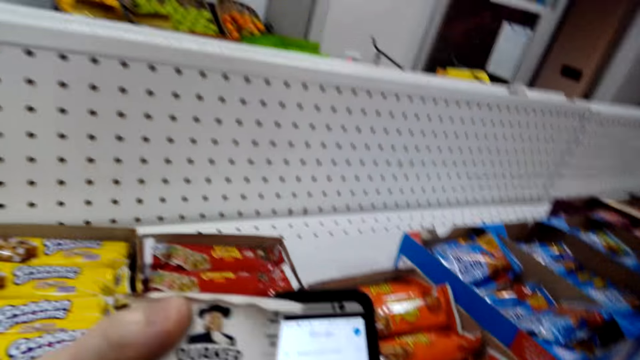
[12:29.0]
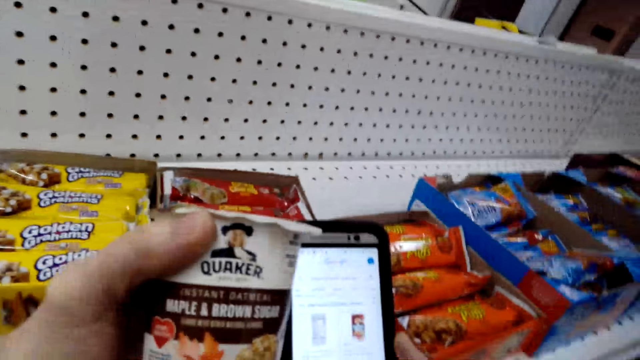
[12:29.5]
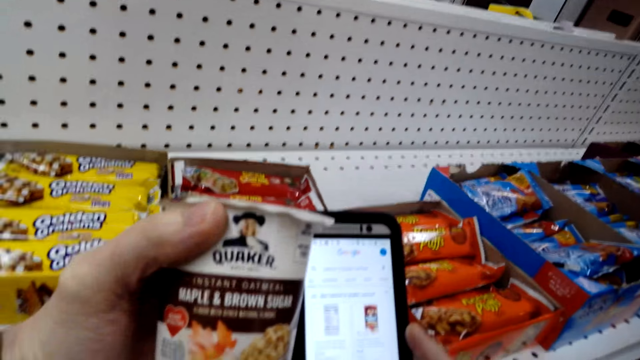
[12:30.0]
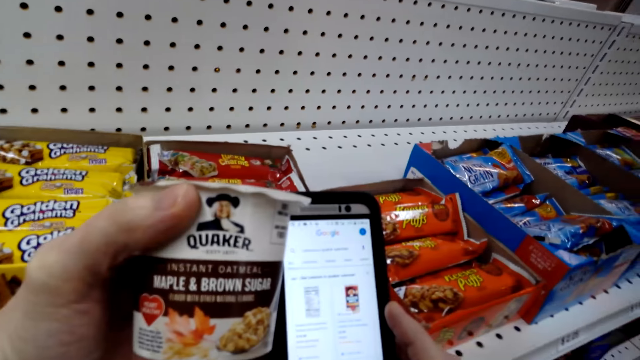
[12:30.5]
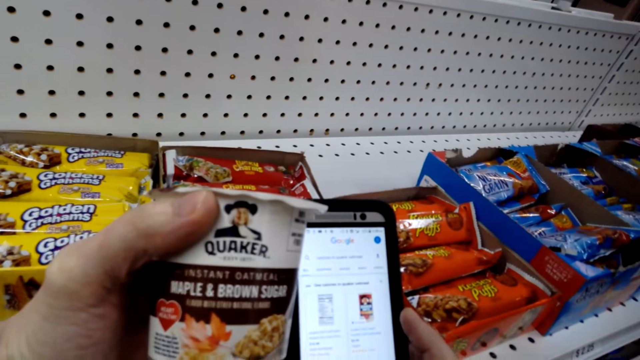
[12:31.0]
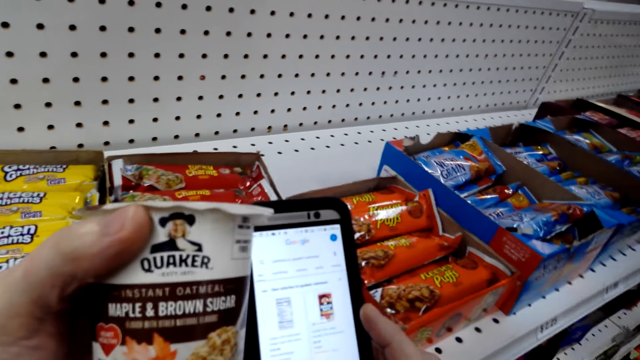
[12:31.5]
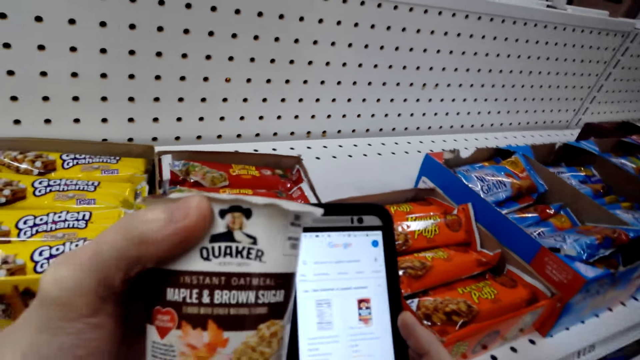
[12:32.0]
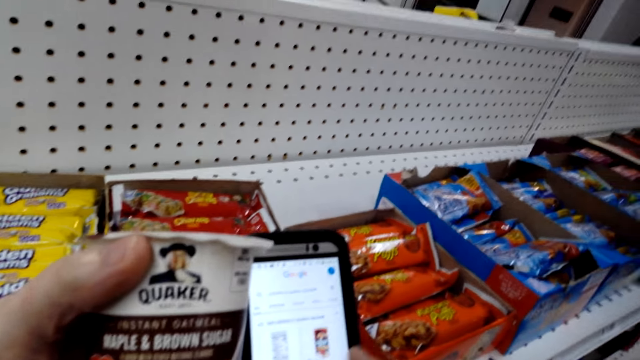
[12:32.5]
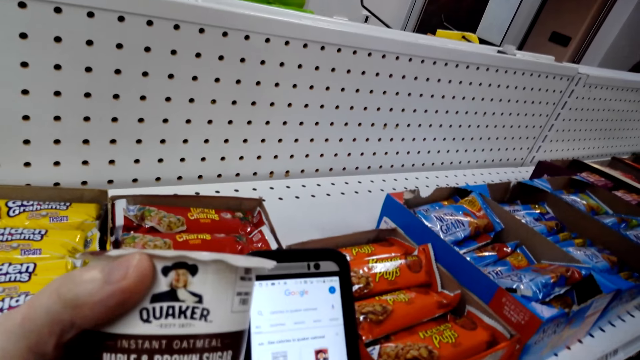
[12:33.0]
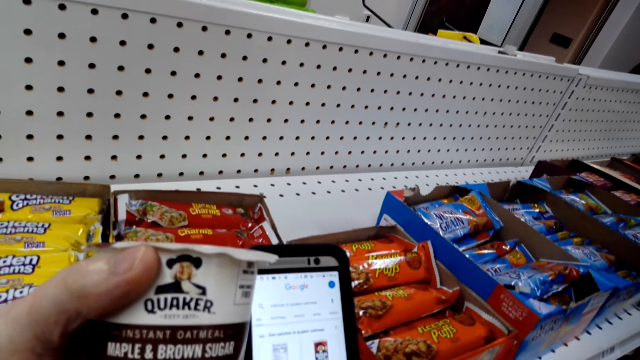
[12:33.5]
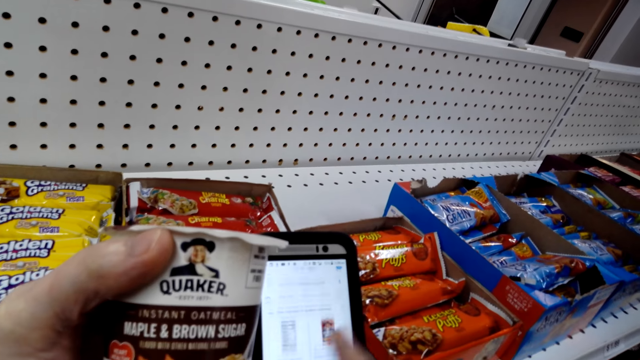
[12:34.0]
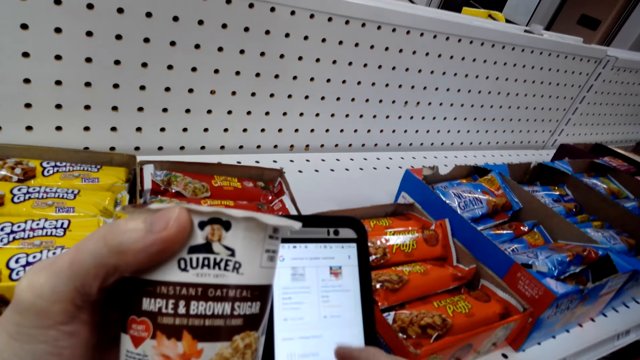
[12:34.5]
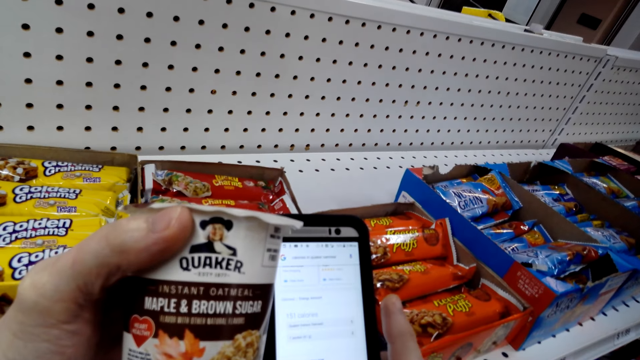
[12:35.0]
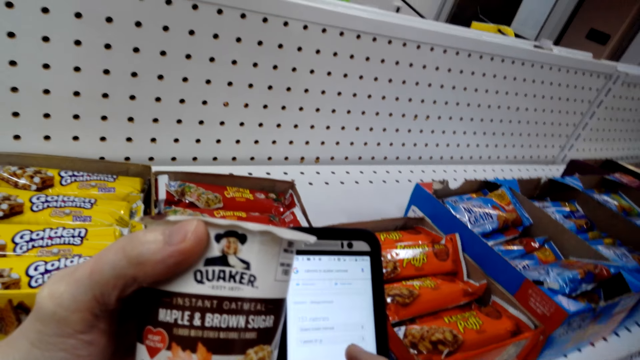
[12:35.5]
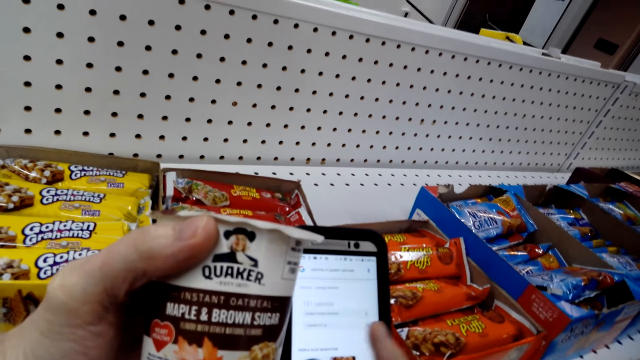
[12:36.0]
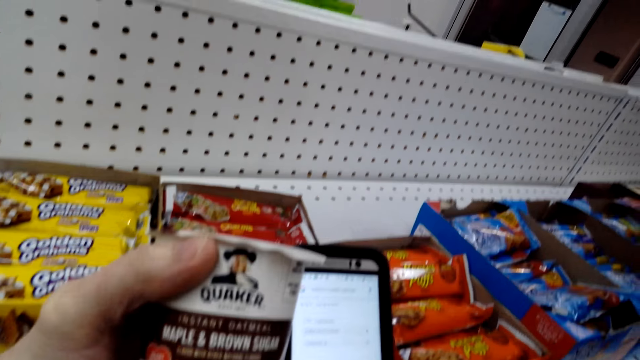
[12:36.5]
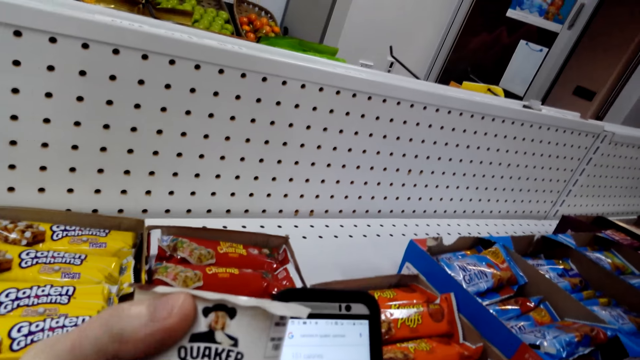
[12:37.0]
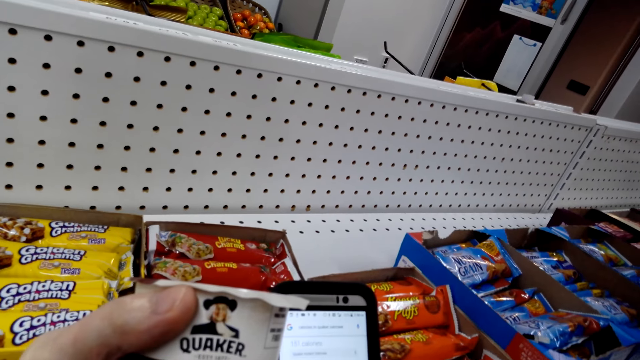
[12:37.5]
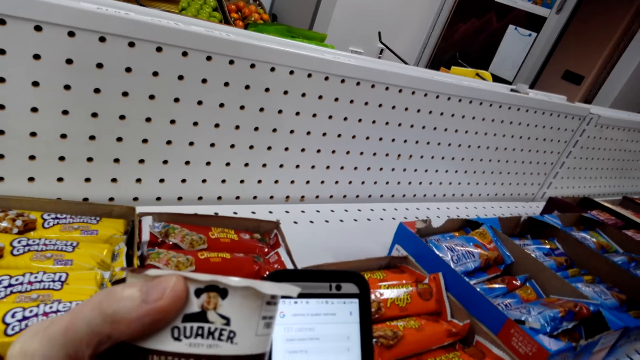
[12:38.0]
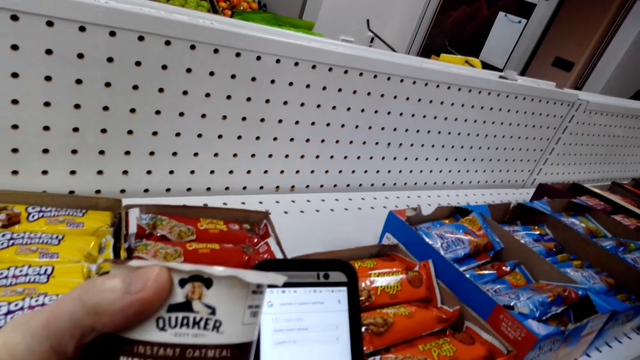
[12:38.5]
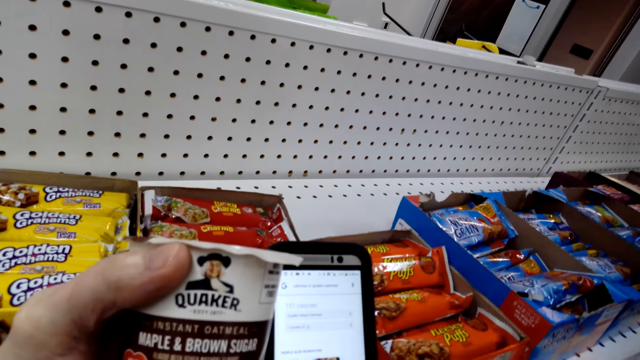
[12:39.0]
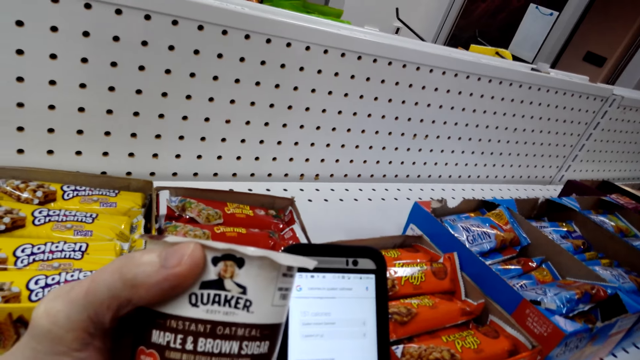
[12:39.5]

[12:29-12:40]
The camera wearer stares at a phone and operates the phone.

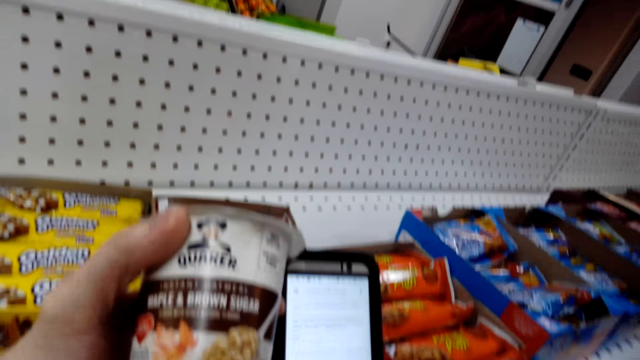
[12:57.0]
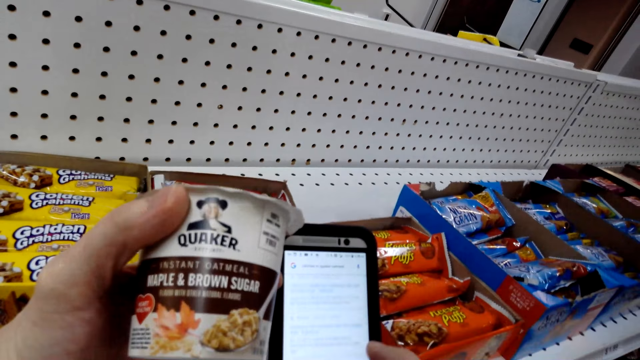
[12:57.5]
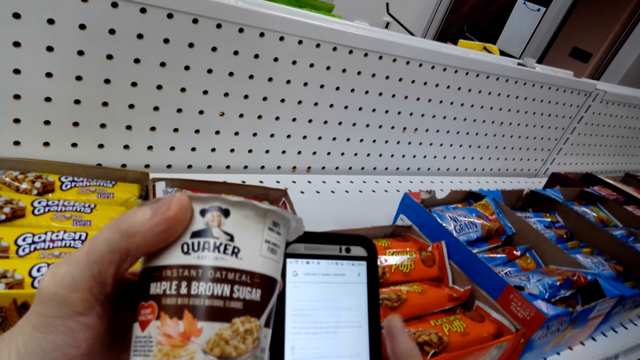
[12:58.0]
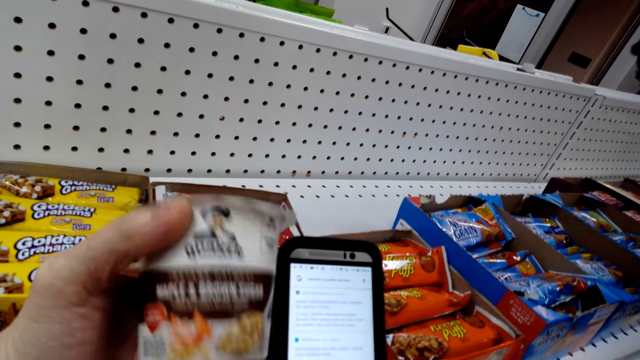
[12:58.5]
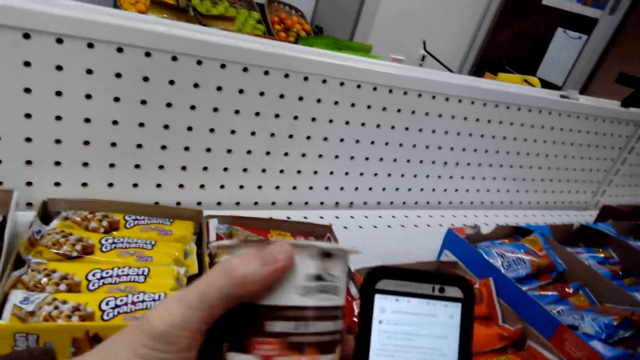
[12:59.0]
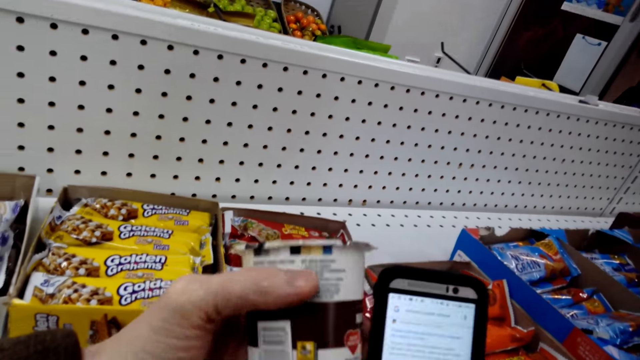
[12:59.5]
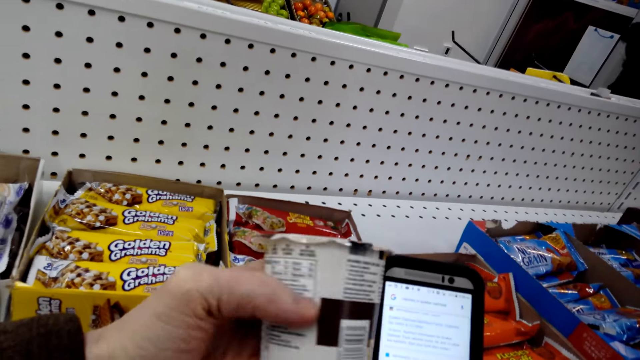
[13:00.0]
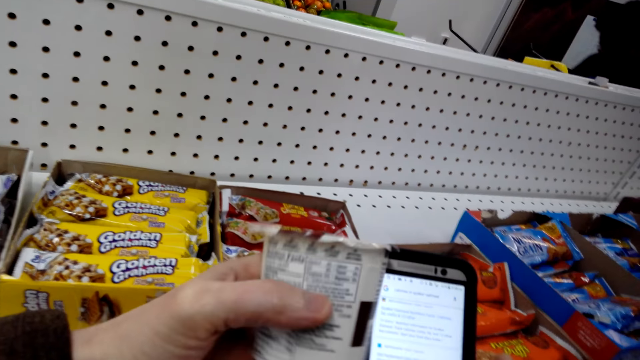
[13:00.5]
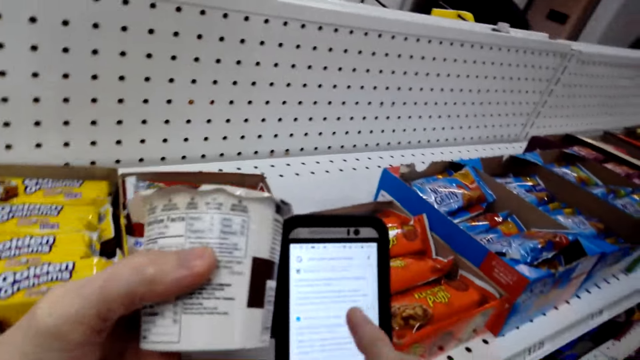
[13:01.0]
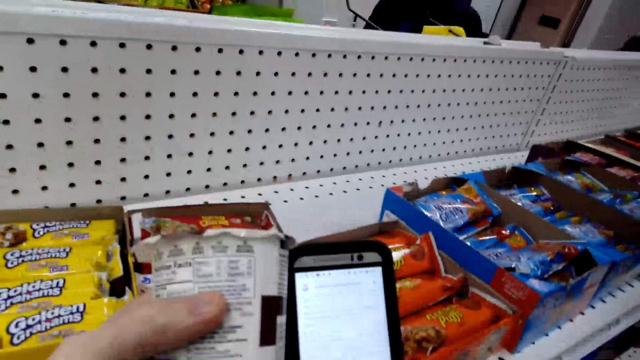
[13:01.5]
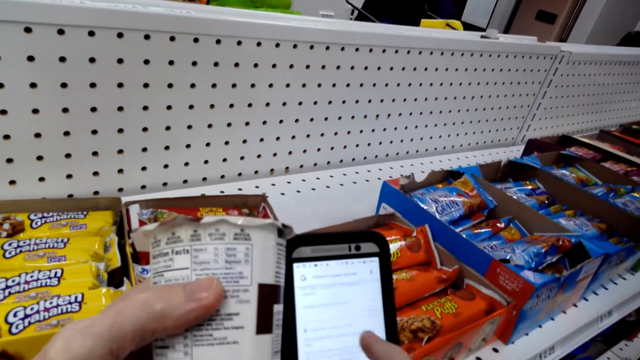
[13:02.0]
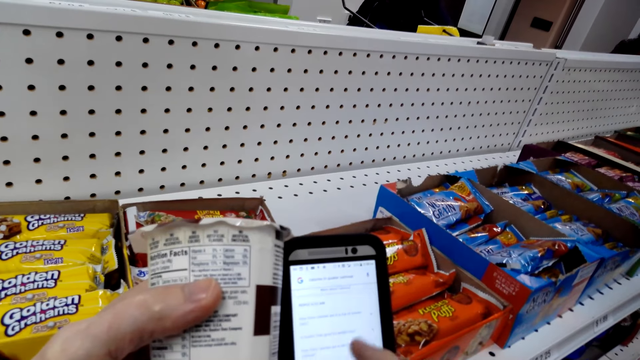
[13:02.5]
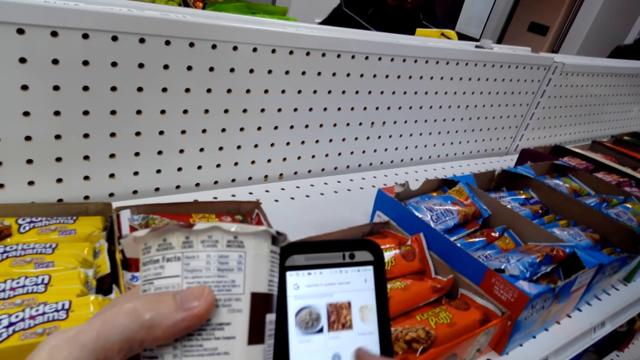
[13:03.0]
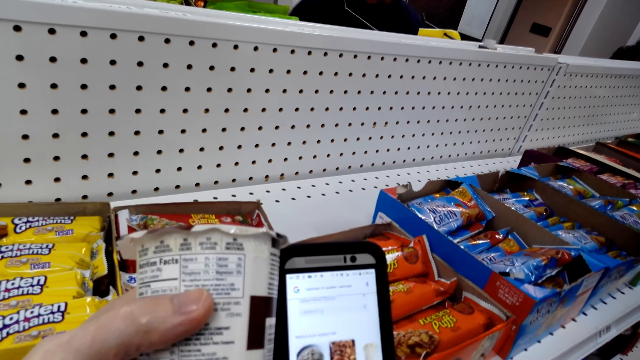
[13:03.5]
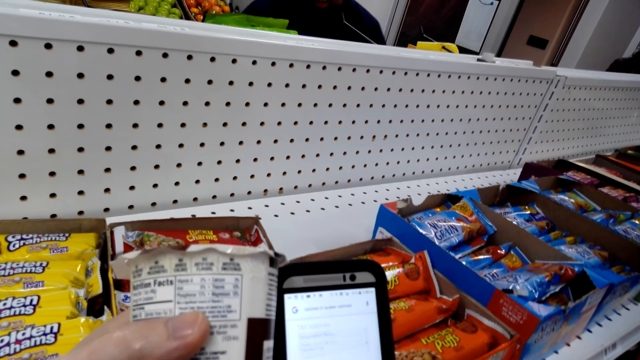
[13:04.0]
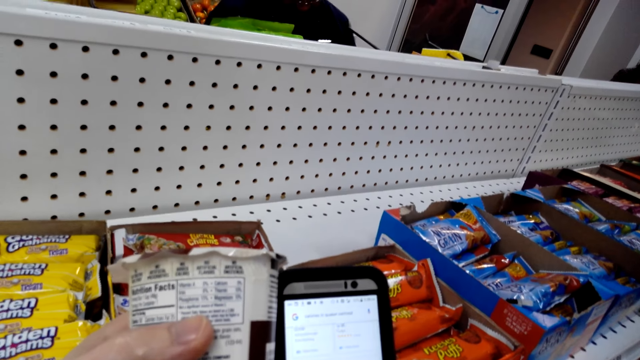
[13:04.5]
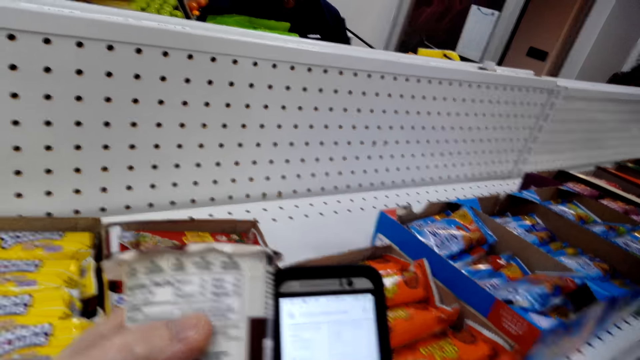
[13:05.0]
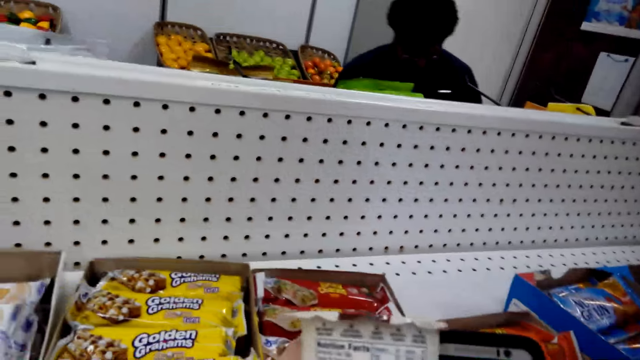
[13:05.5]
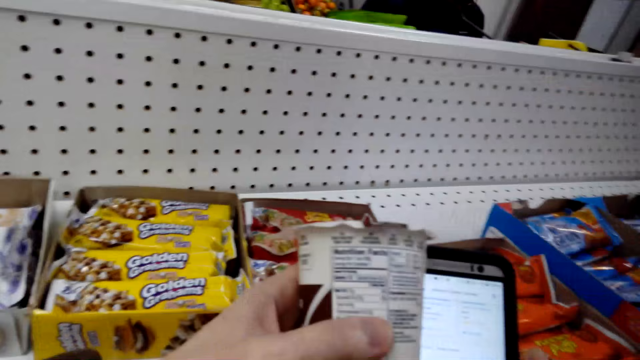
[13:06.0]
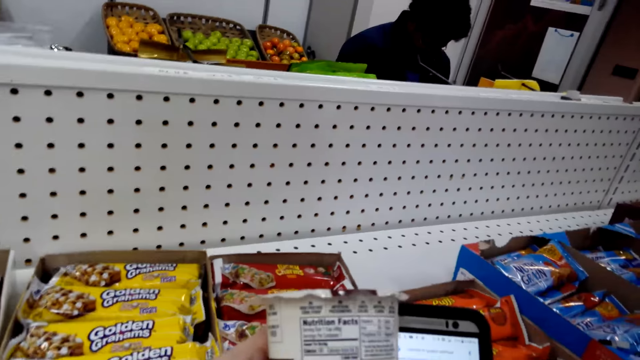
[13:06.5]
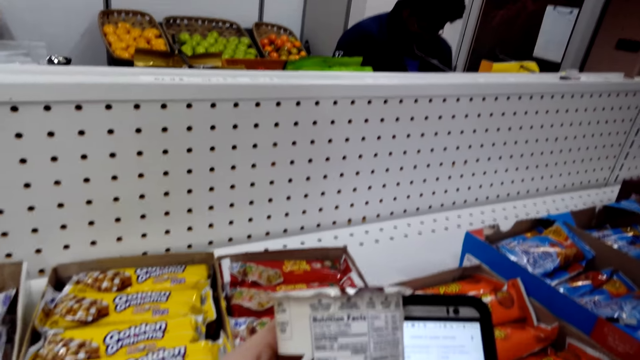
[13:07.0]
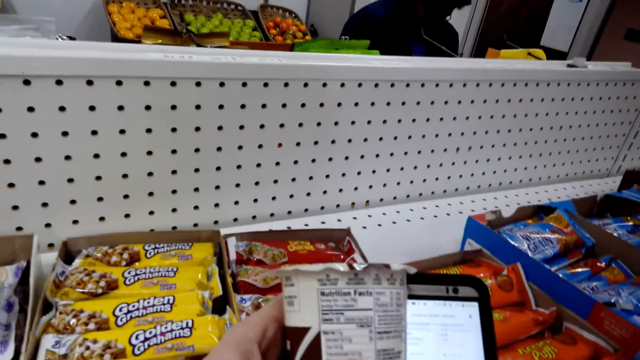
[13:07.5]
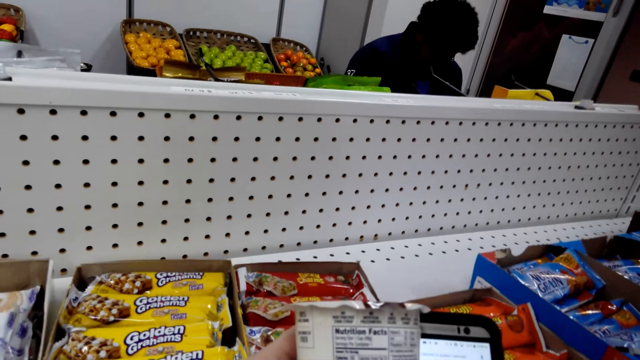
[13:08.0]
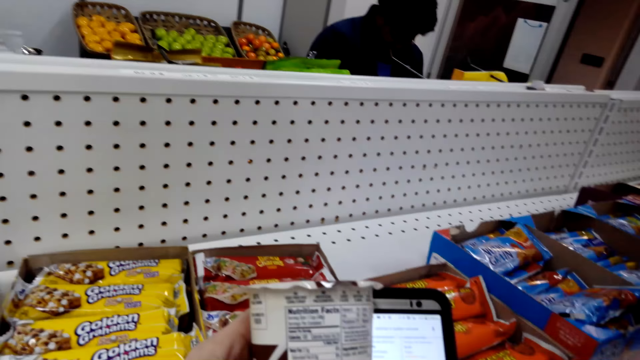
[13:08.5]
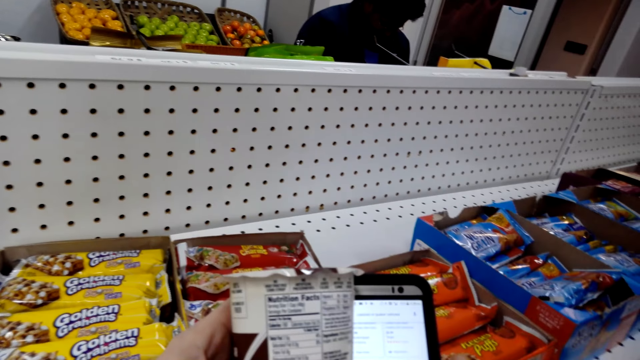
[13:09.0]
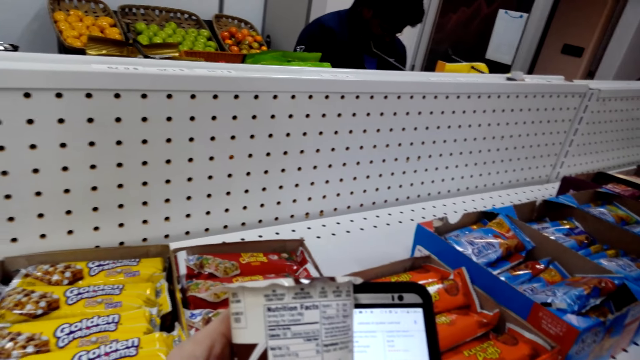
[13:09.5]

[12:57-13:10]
The camera wearer rotates the maple and brown sugar oatmeal. They look at the QUAKER tin. They scroll a phone and use the phone. They stare at the maple and brown sugar oatmeal.
